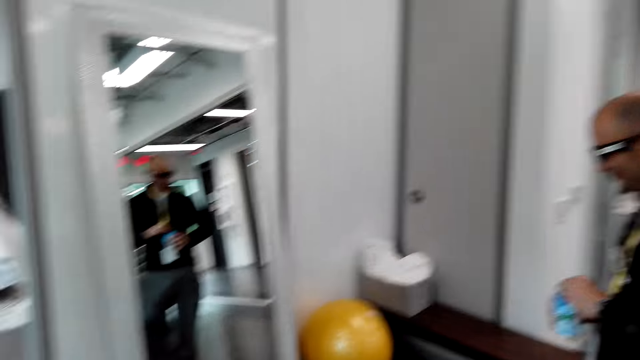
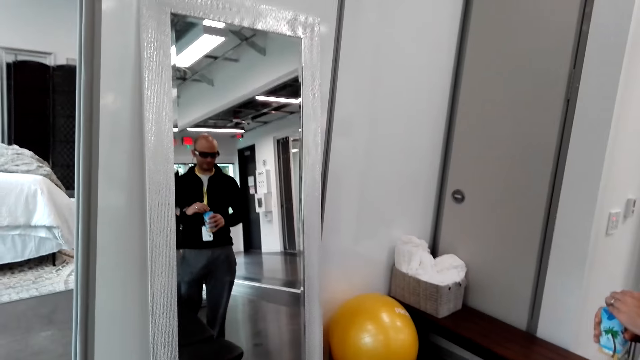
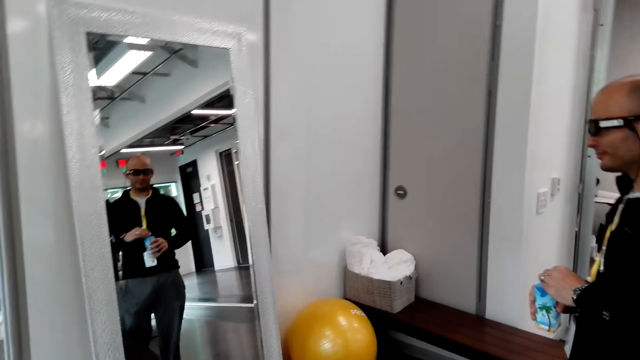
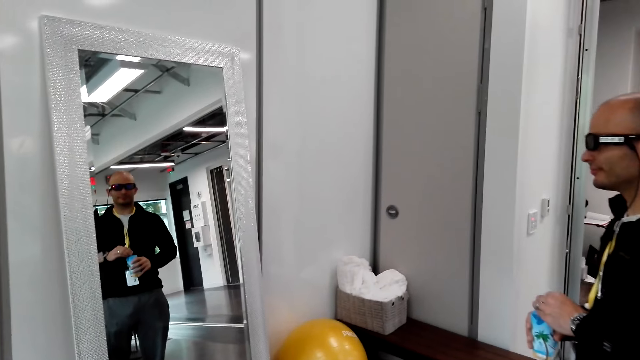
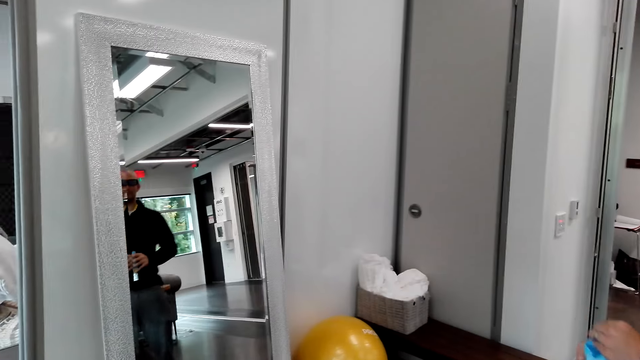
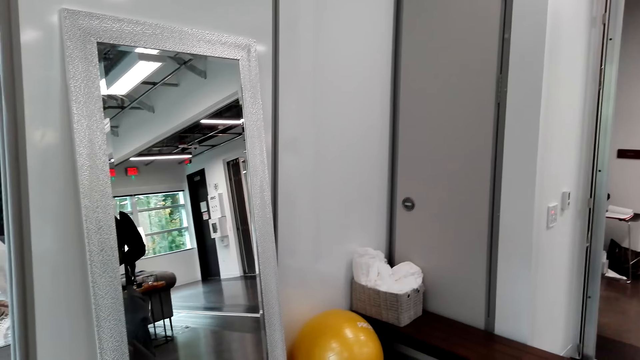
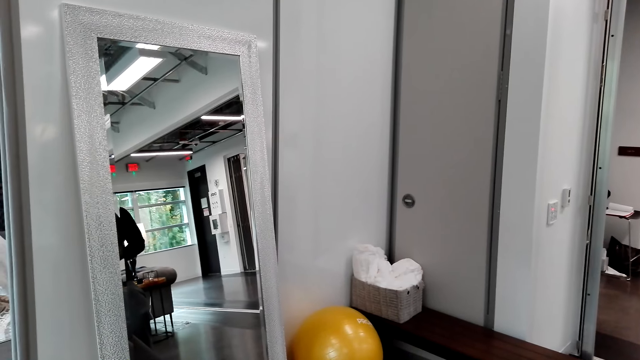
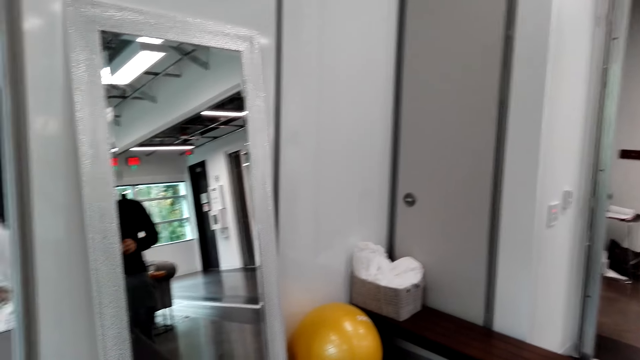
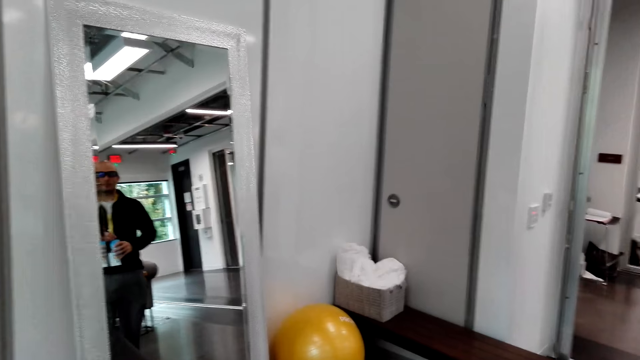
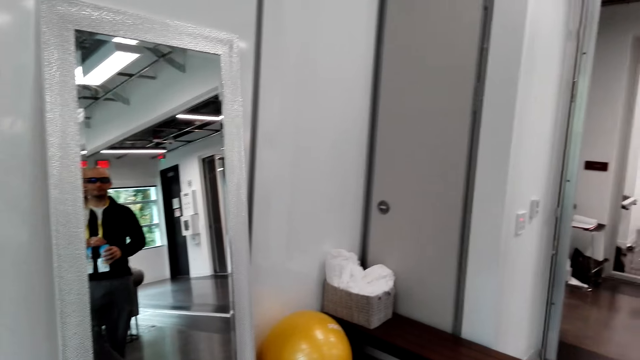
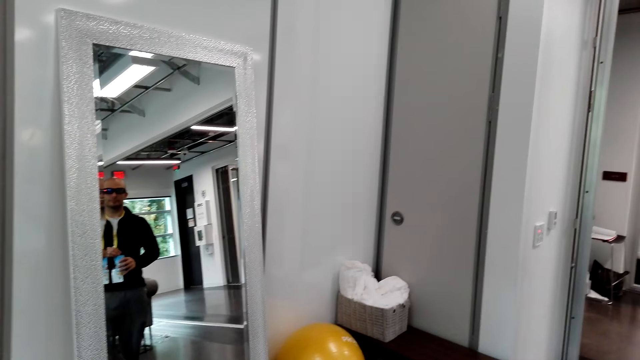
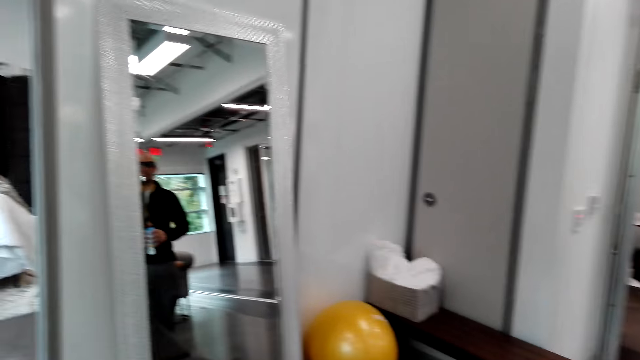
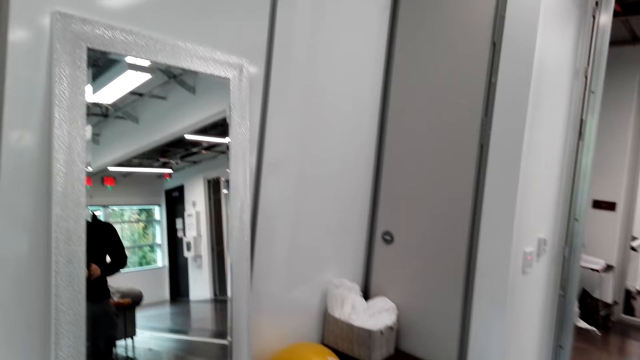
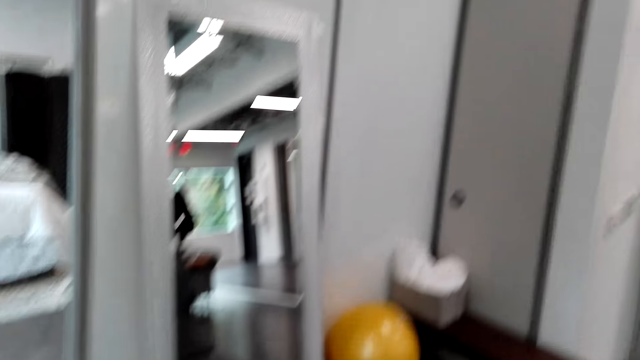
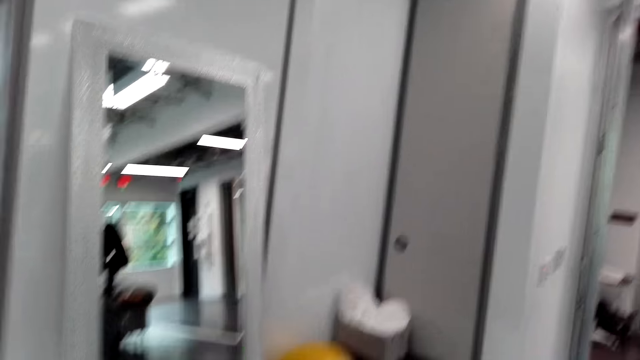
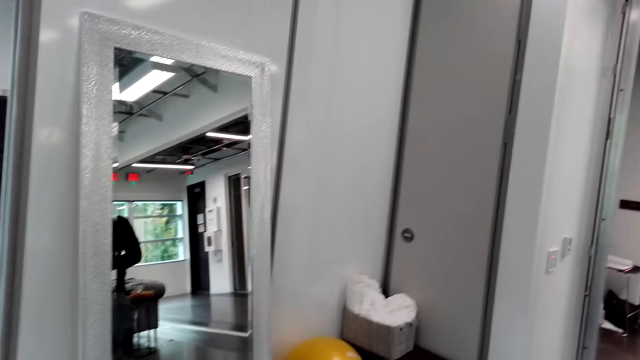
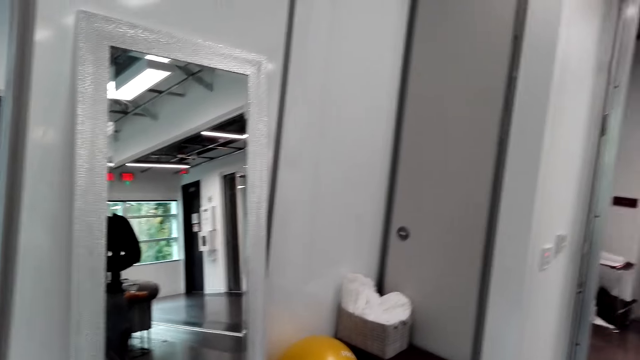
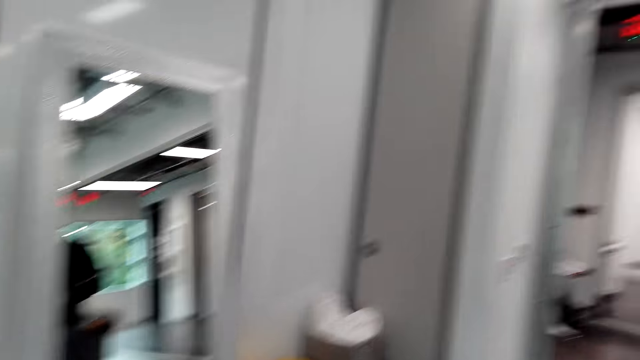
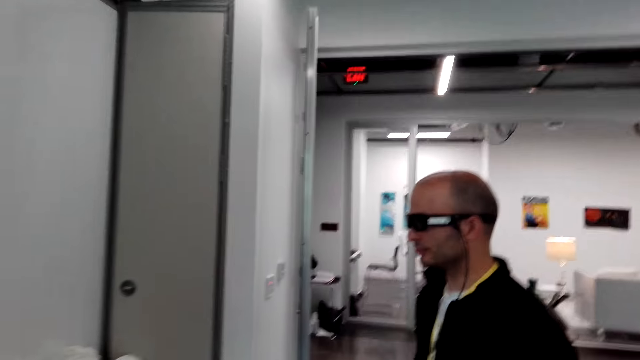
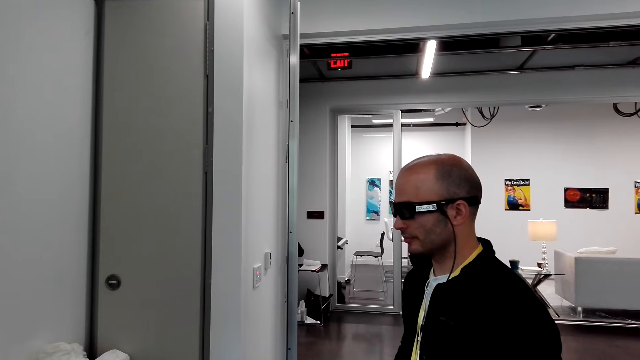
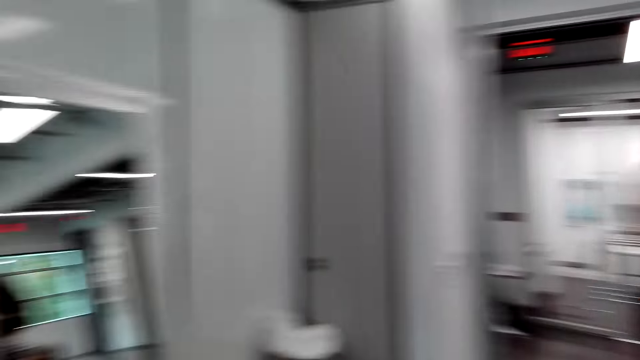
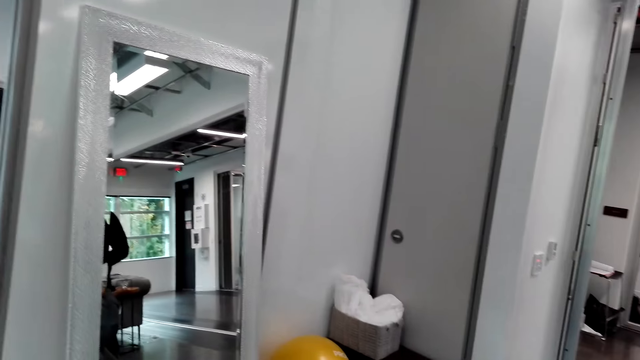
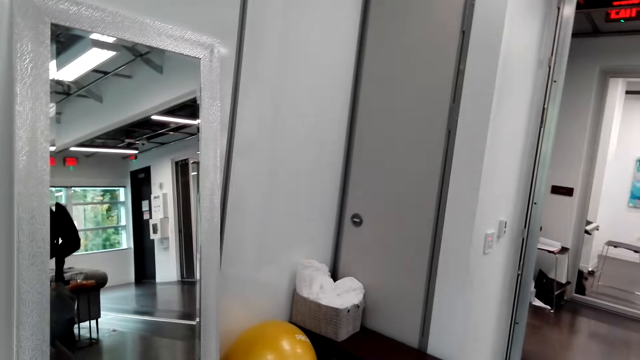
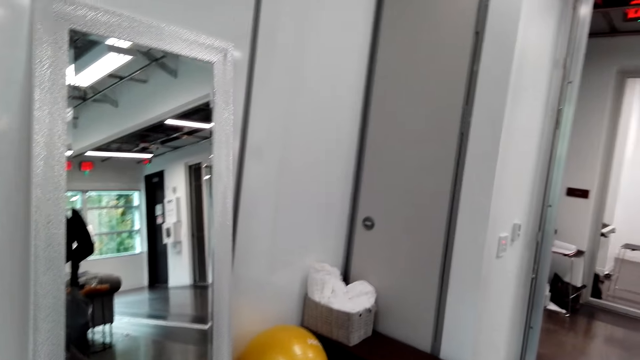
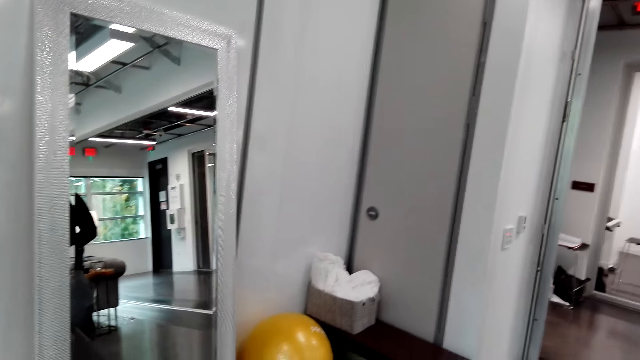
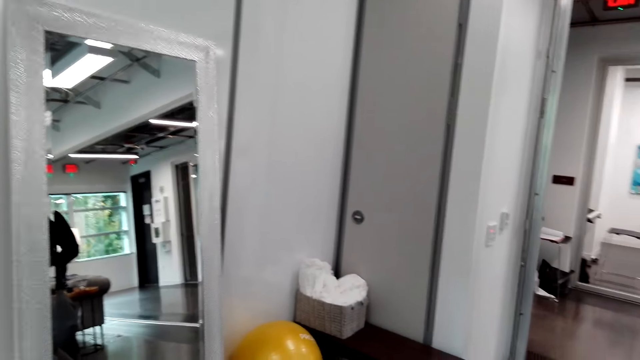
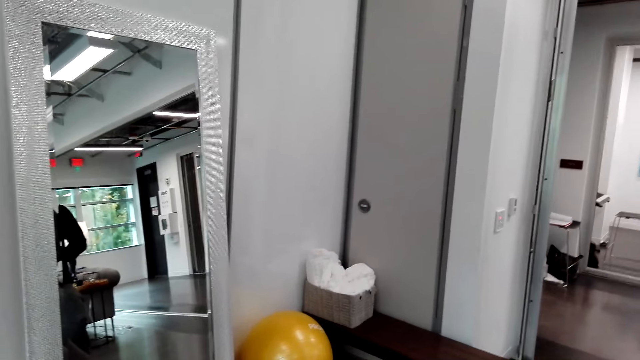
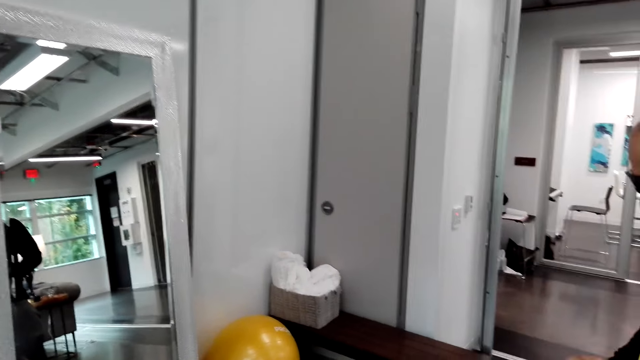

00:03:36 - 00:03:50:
A man stands in front of a mirror. The man stares at the ball on the floor.

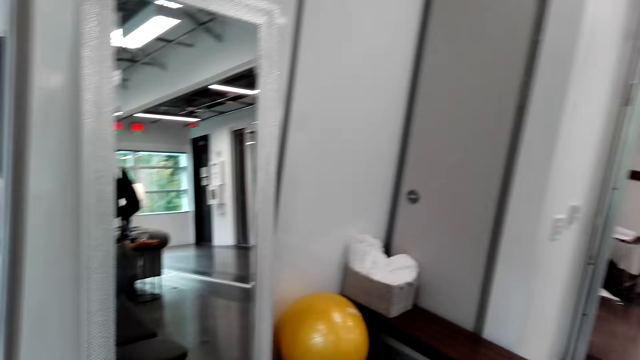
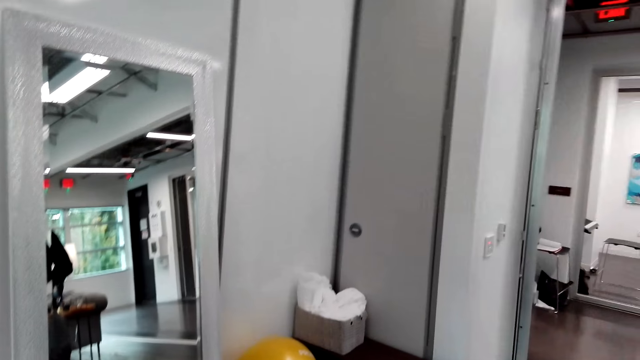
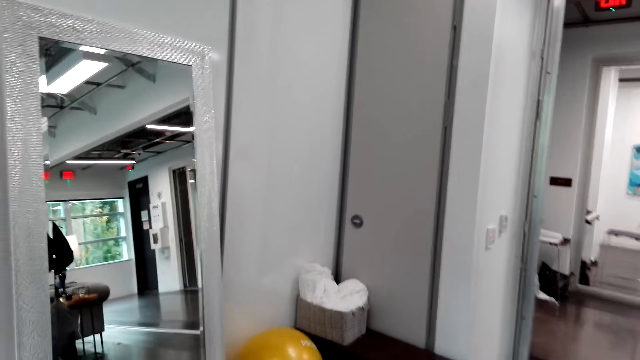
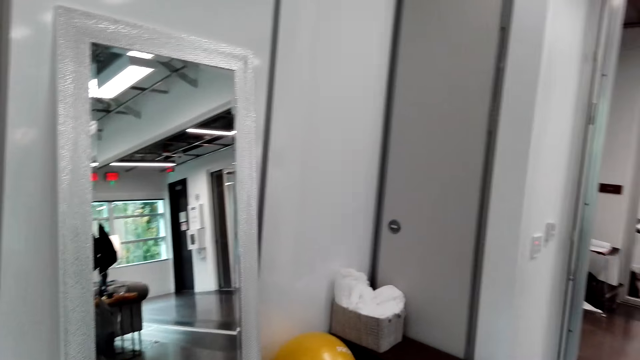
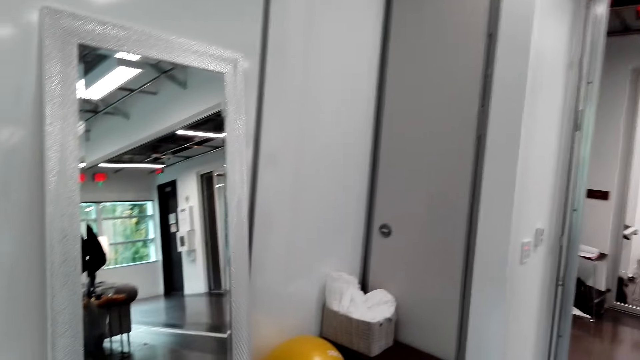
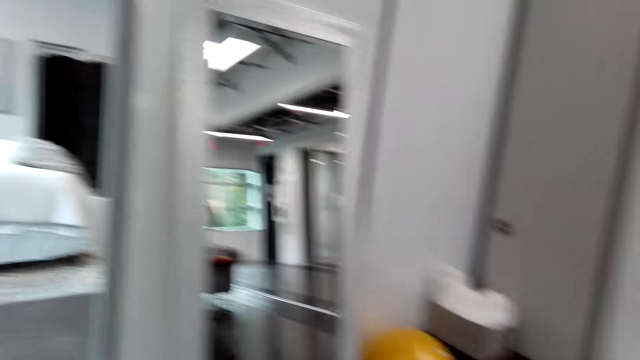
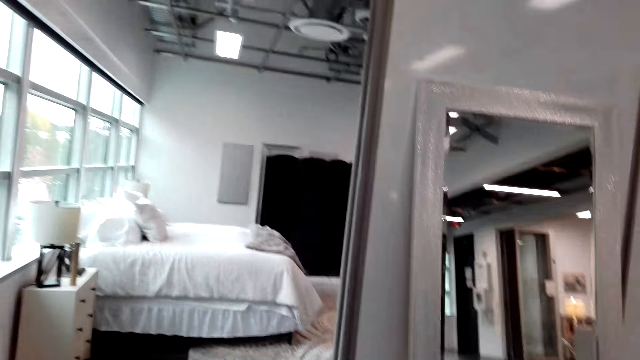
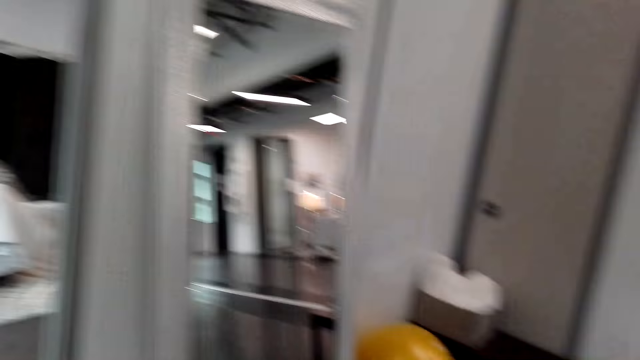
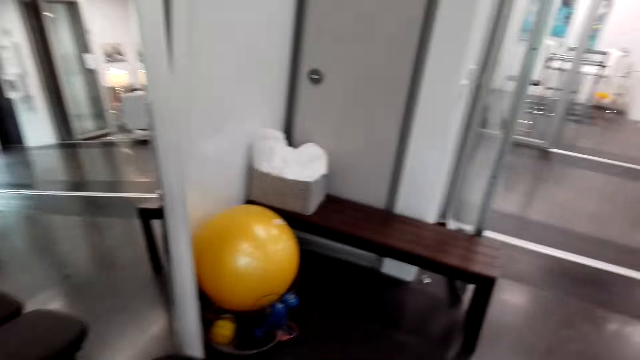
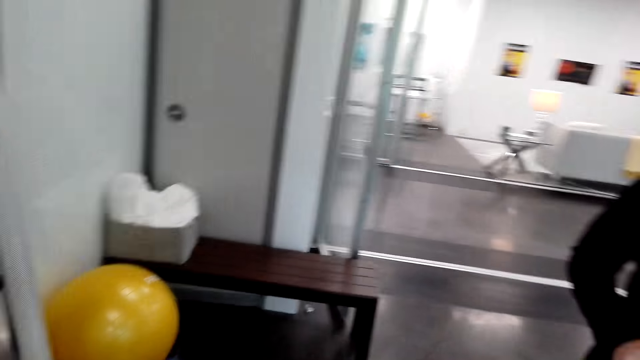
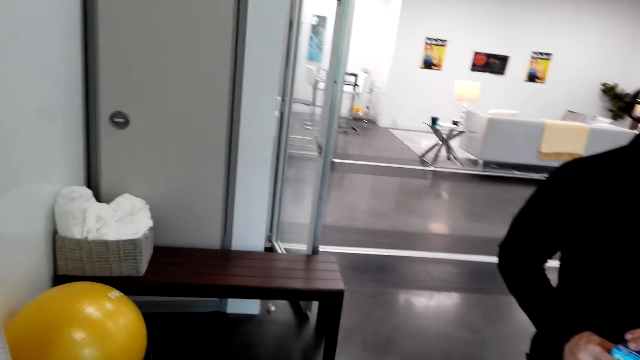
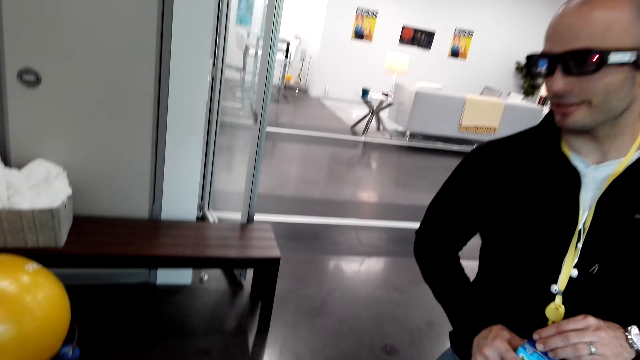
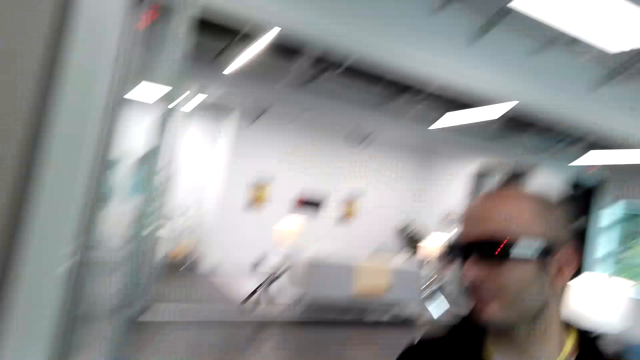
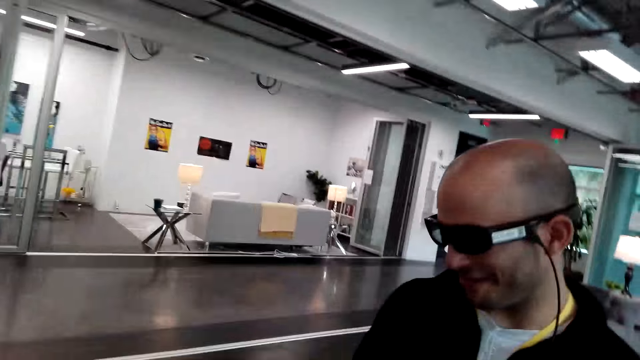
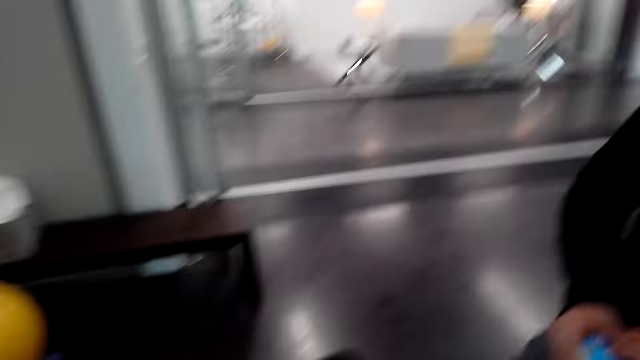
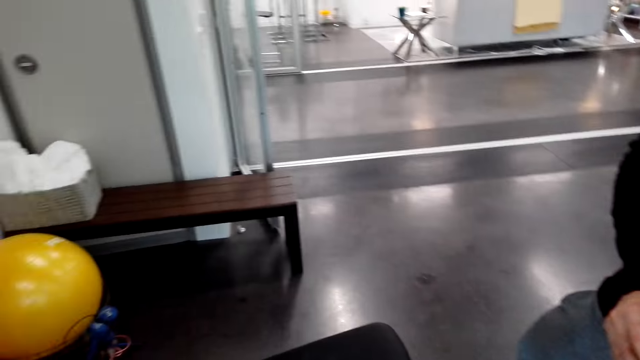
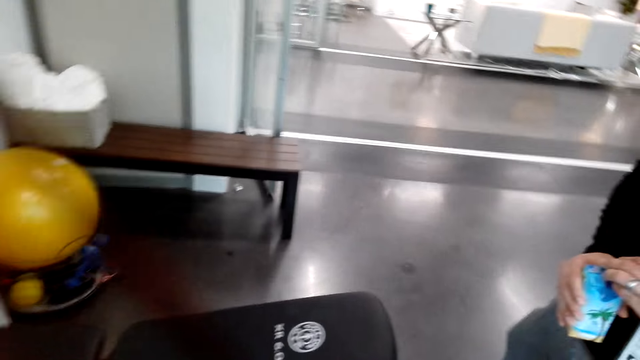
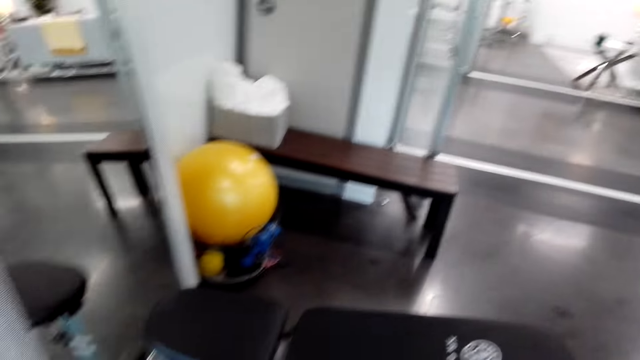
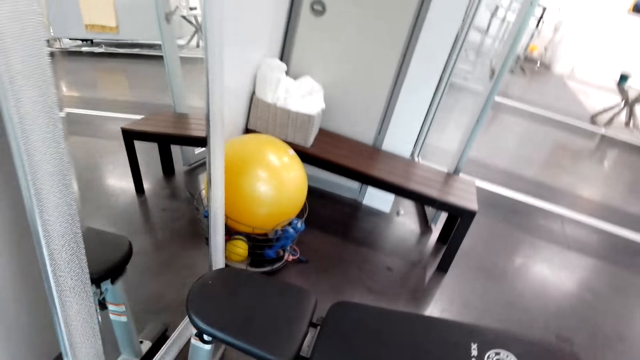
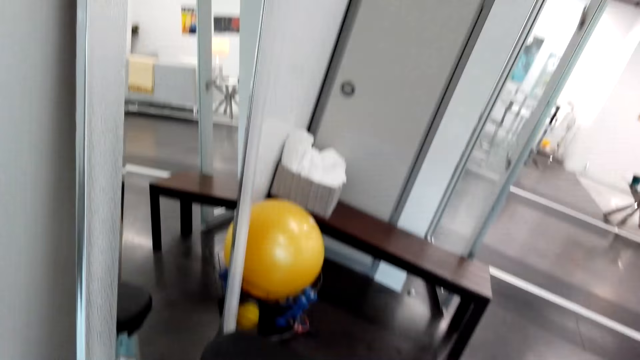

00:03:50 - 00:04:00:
The man holds the box of something. The camera wearer looks around. The man converses with the camera wearer.
